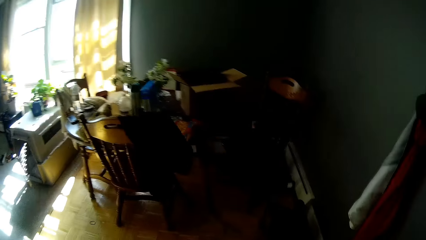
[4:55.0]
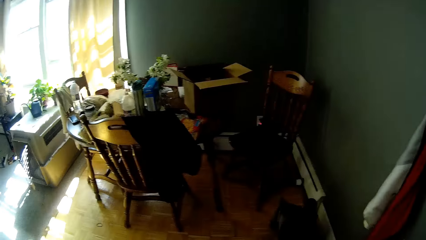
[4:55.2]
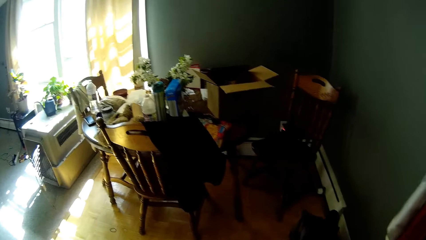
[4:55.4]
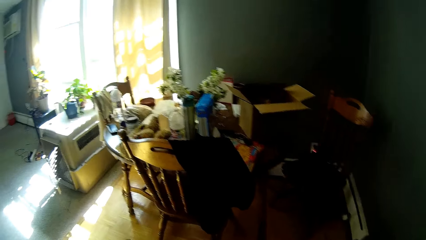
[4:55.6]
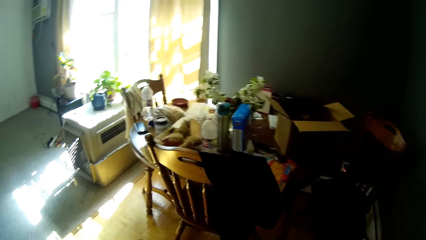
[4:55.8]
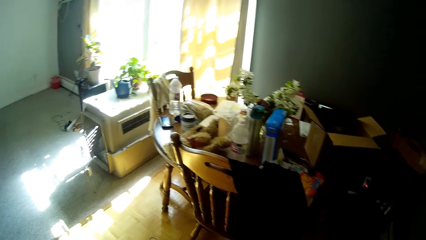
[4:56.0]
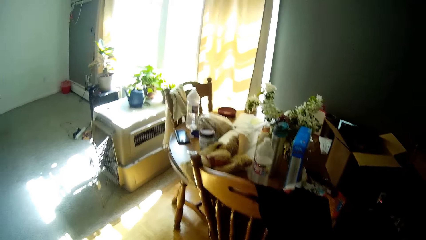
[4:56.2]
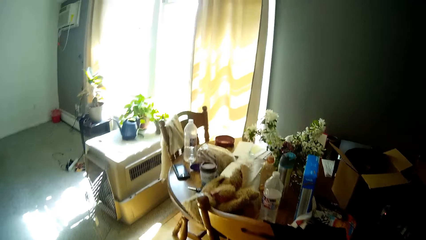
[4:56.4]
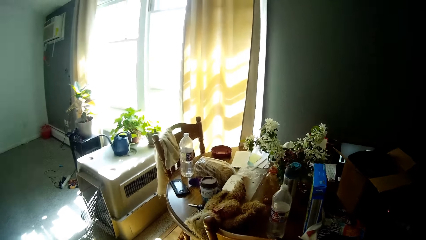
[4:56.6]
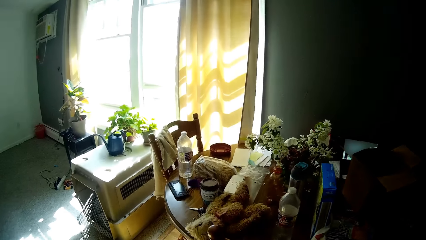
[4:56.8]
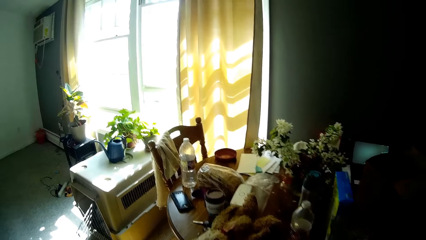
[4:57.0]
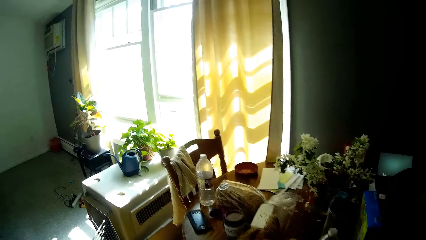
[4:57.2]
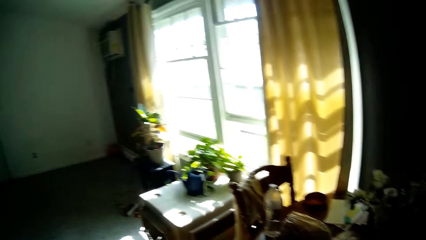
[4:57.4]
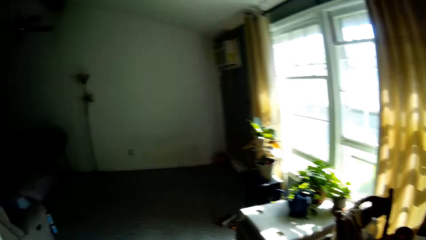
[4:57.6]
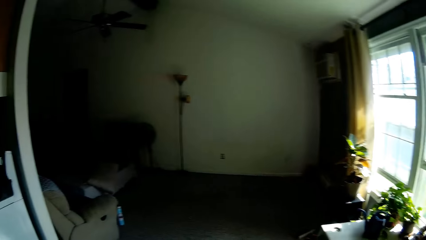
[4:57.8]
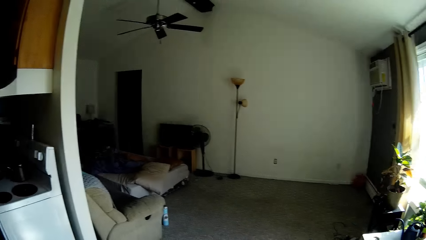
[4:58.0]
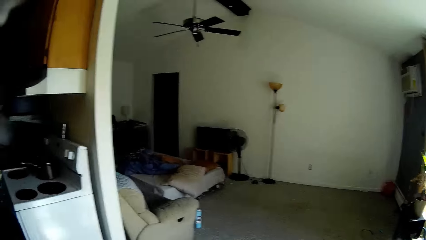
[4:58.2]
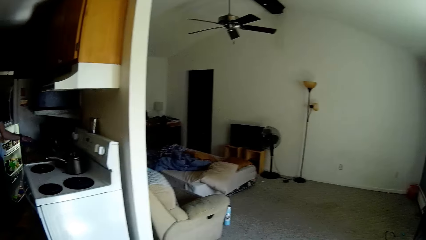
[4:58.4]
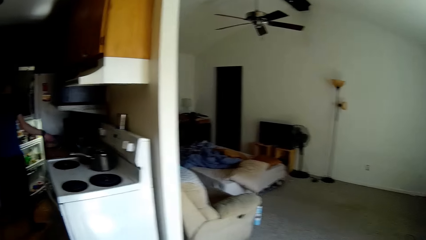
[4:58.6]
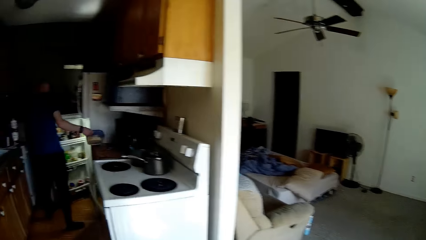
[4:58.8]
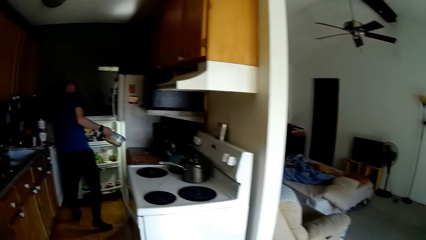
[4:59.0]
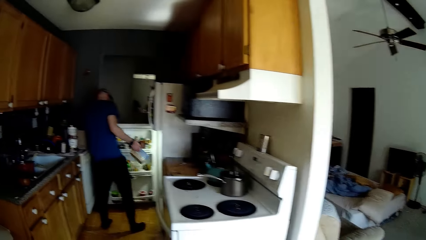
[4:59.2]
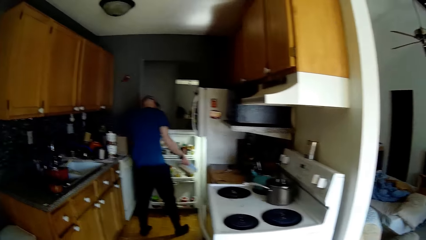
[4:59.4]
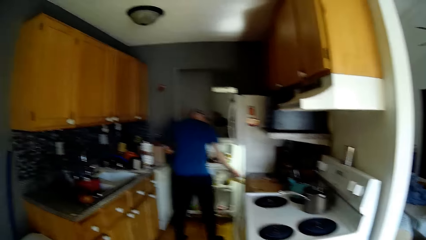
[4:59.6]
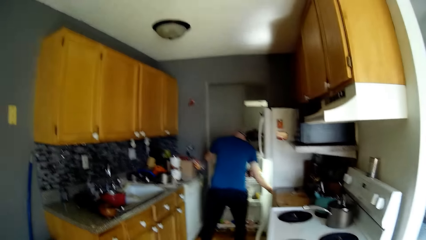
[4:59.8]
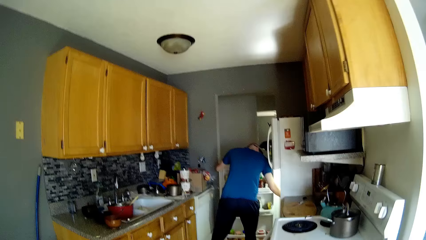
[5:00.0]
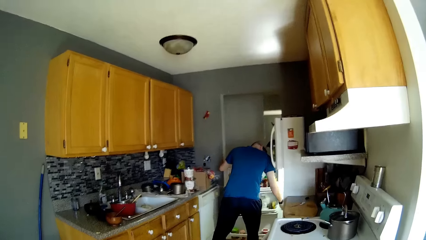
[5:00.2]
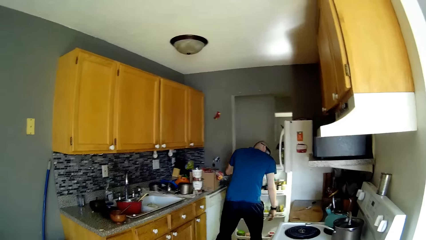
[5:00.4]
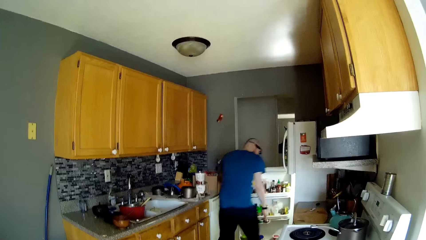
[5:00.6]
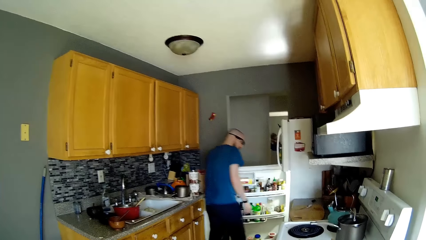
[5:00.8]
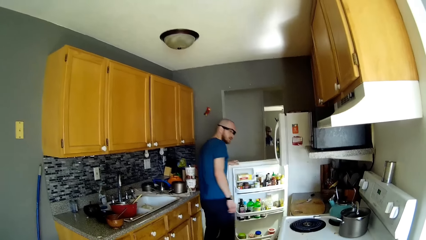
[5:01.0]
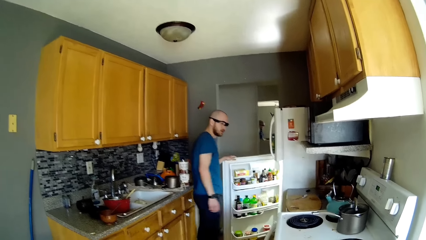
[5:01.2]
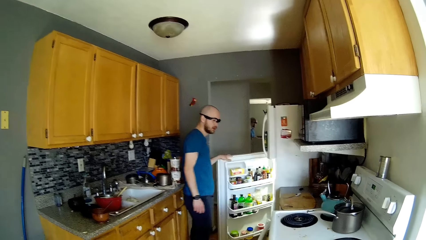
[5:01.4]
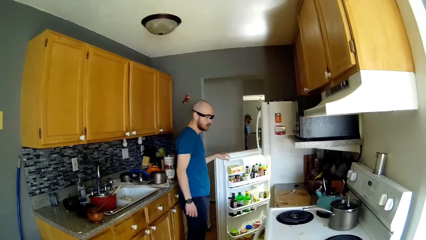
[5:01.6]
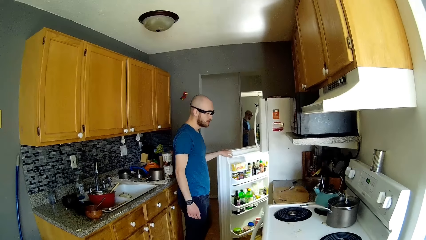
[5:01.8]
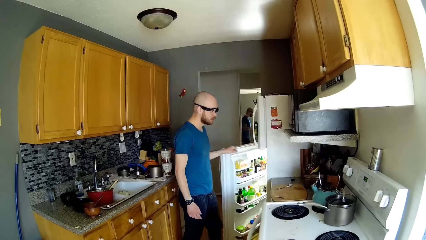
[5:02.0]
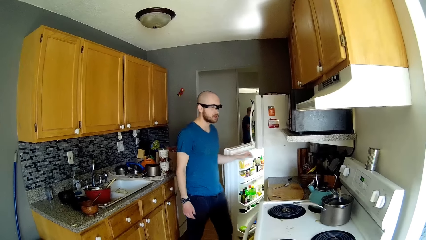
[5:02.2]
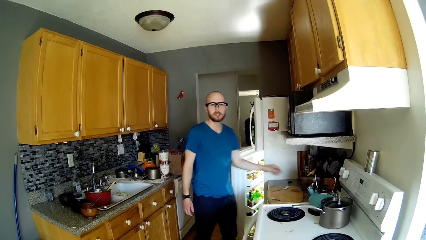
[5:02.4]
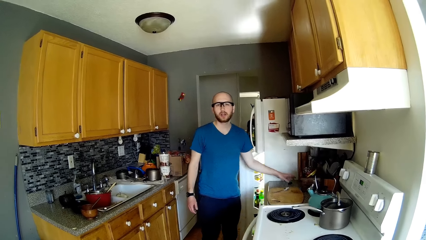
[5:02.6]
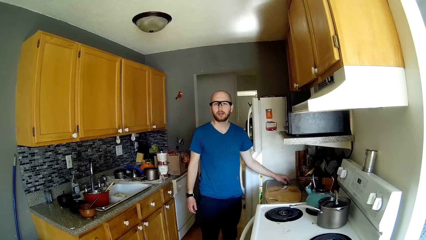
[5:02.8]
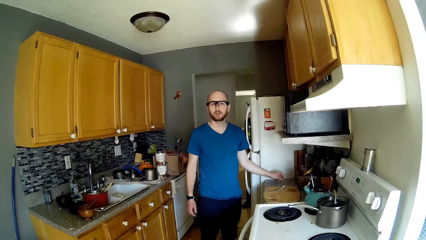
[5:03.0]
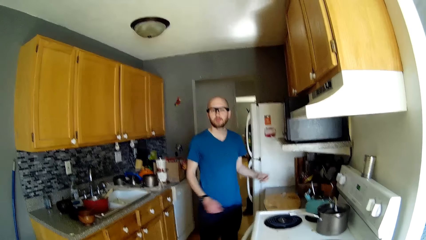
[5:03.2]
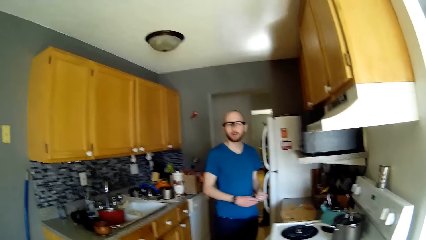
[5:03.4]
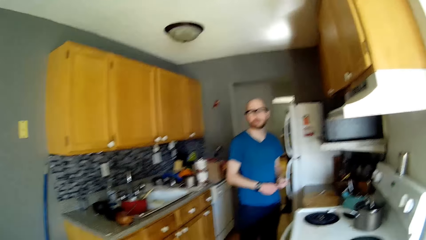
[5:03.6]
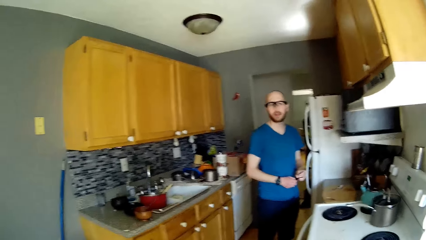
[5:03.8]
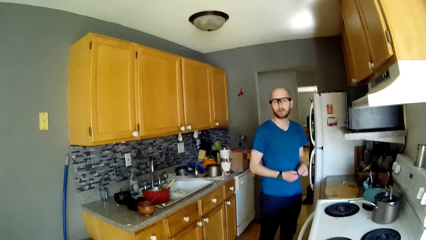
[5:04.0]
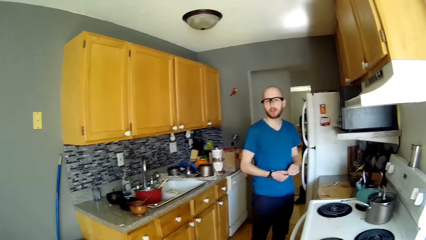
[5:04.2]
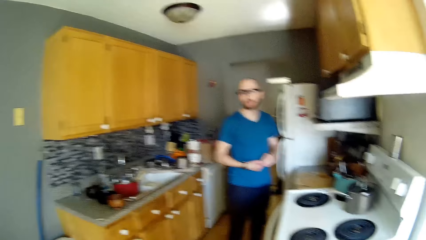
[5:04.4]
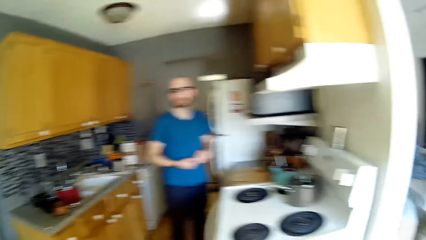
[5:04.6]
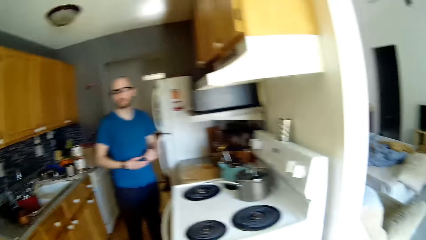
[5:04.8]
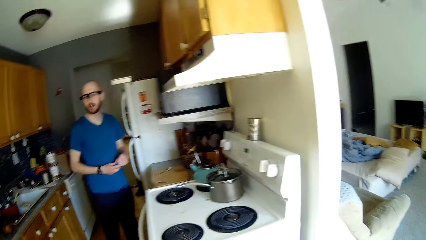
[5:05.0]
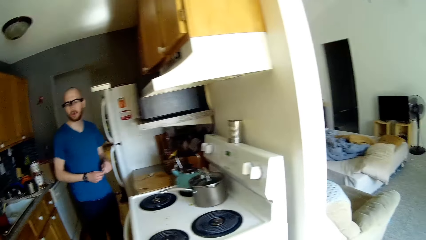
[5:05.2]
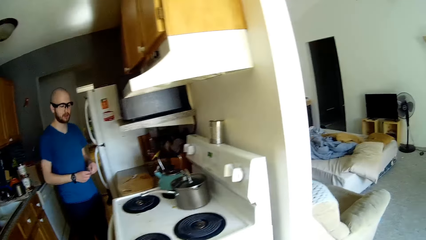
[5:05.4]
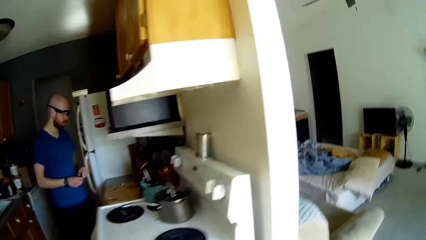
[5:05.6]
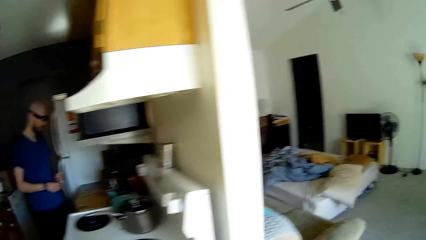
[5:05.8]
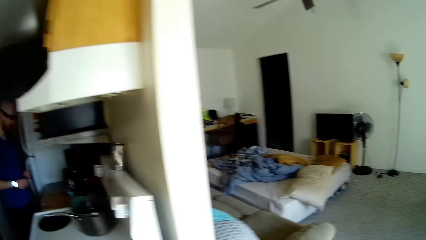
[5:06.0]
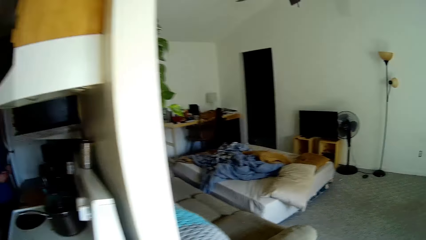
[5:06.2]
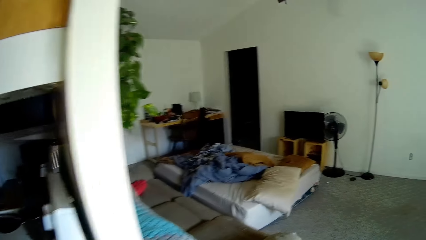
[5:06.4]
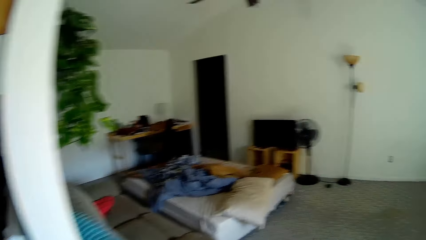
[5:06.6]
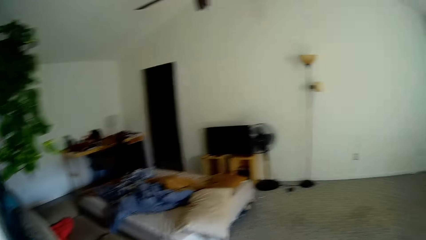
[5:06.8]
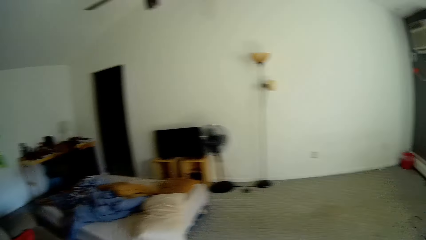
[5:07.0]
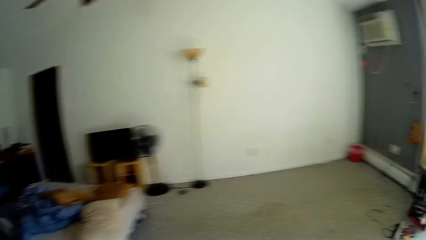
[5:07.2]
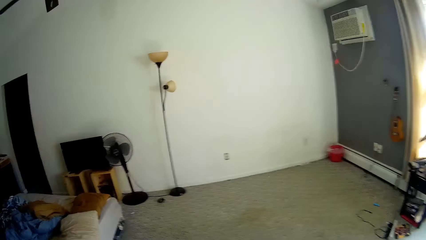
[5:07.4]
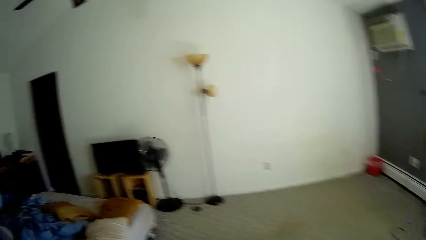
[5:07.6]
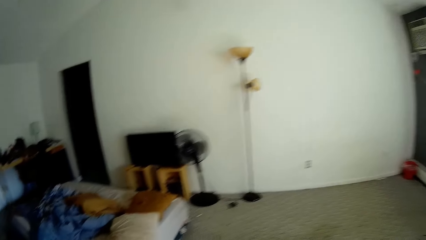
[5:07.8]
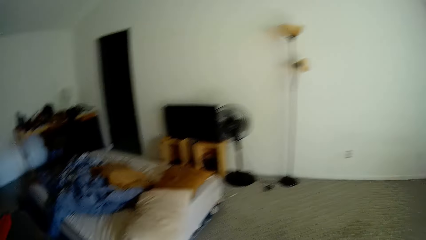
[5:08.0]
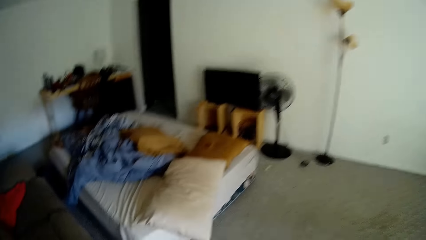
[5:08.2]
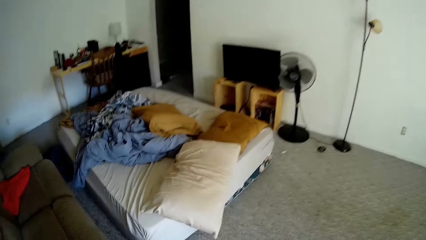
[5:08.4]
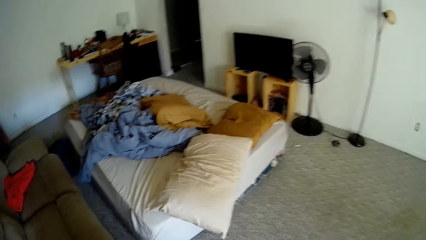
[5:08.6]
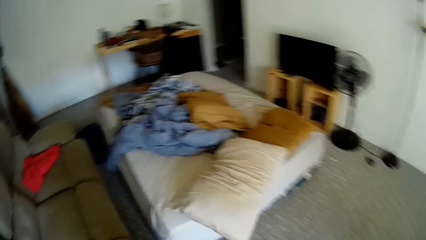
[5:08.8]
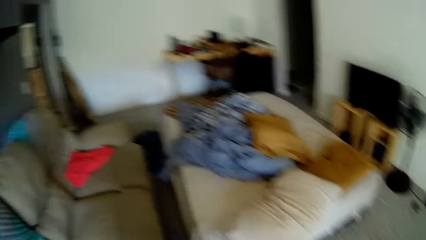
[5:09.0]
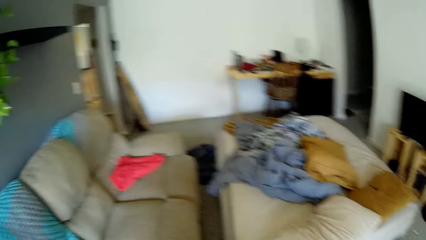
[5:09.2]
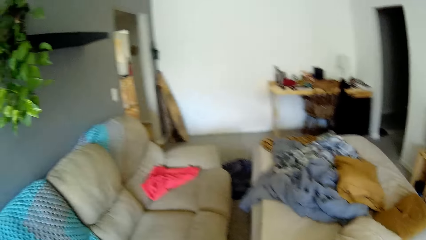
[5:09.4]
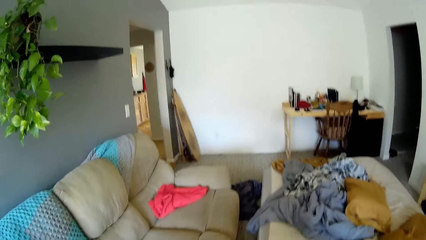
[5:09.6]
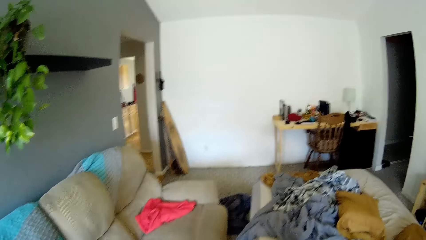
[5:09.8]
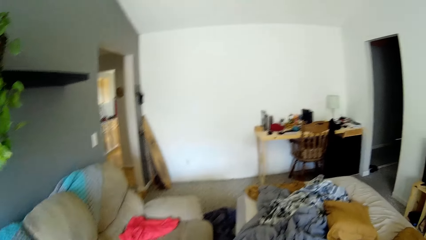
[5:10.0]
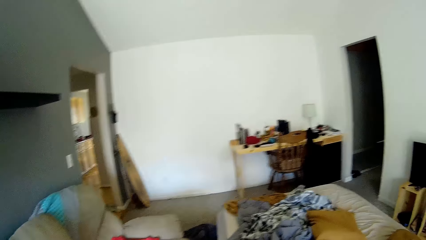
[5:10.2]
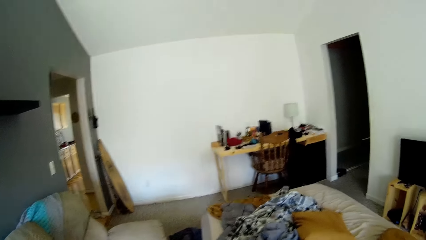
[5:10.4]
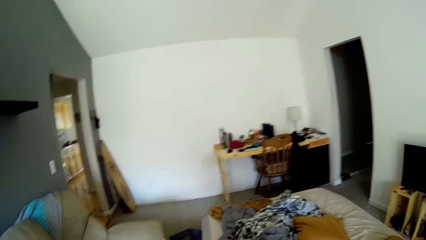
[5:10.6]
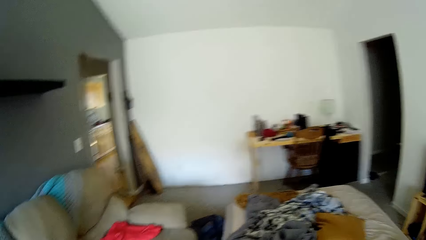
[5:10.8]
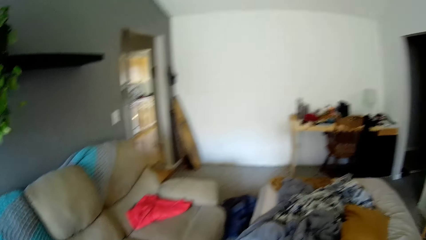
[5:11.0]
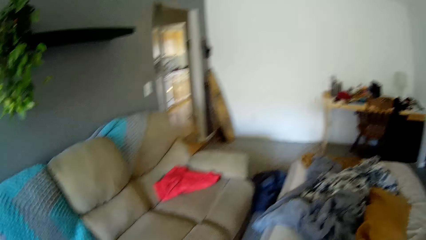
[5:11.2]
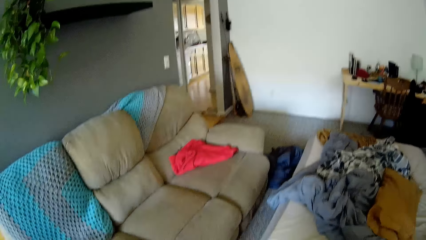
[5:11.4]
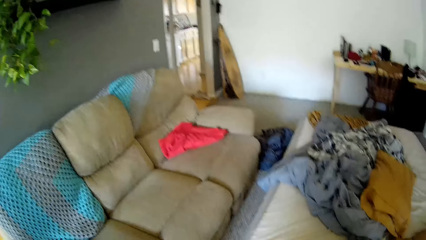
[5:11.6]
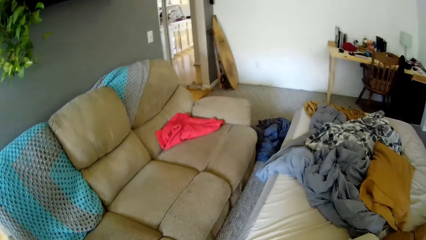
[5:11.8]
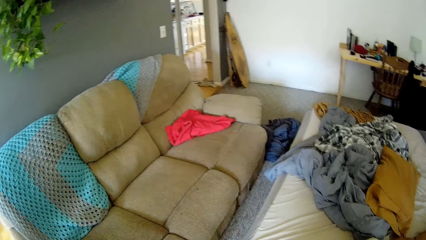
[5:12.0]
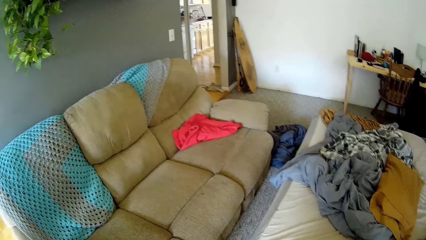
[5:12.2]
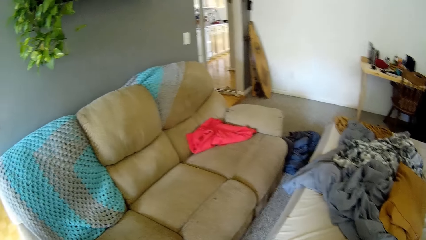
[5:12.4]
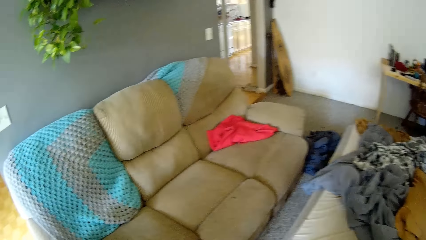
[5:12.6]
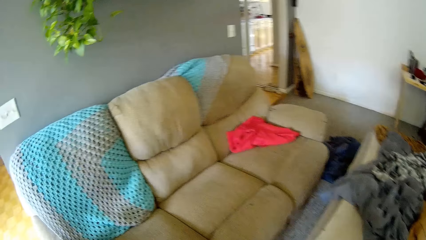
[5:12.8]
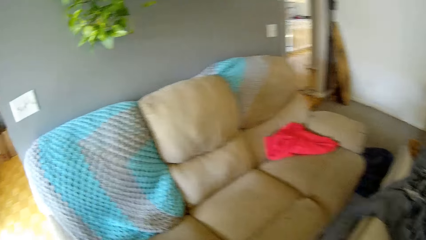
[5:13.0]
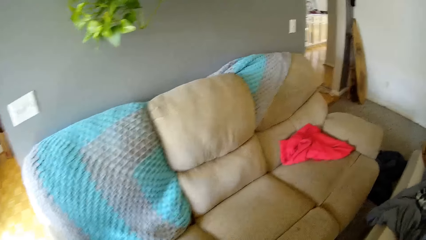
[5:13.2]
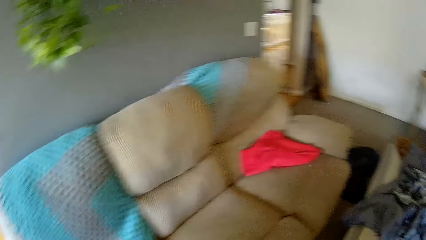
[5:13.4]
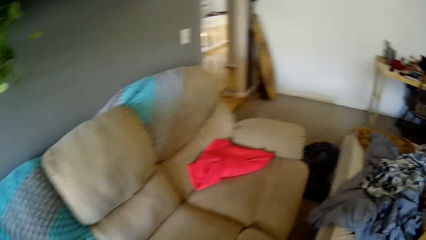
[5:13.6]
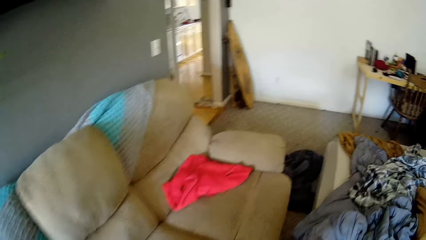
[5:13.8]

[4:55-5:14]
A man picks up a plastic container from the kitchen slab with his right hand, puts the plastic container in the fridge with his right hand, and closes the fridge with his left hand. The man picks up a black tool from the kitchen slab with his left hand and holds something with both hands. The camera wearer talks with the man. They walk around and walk into the bedroom.
